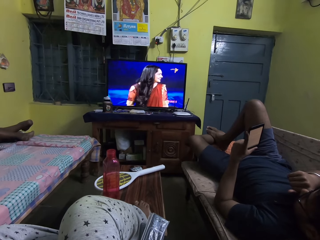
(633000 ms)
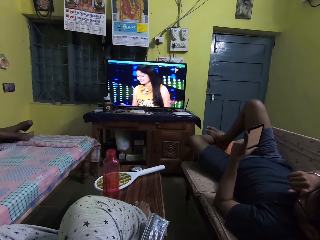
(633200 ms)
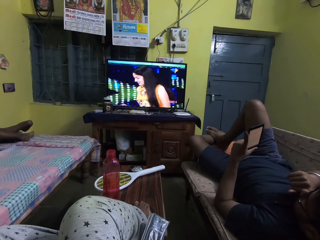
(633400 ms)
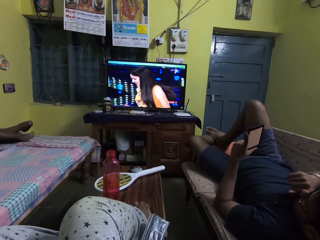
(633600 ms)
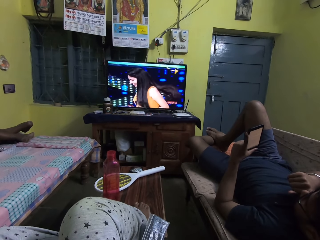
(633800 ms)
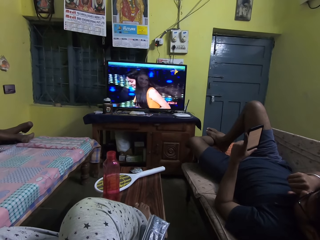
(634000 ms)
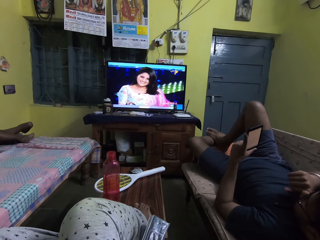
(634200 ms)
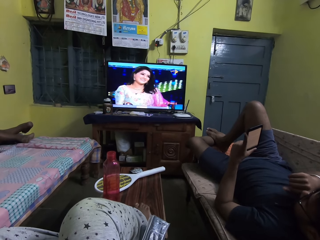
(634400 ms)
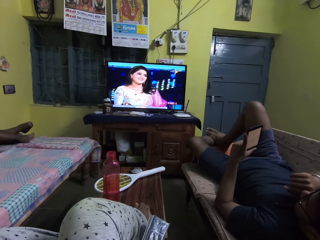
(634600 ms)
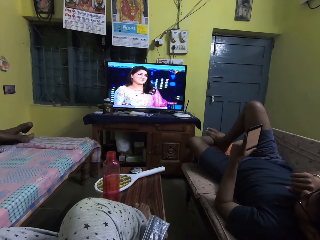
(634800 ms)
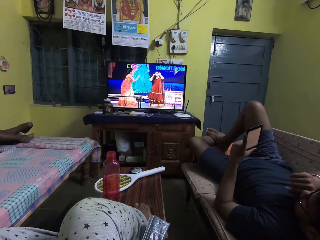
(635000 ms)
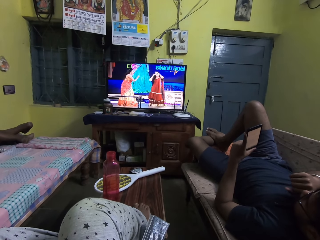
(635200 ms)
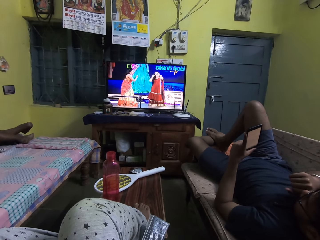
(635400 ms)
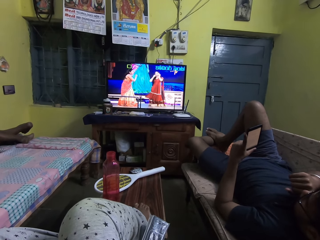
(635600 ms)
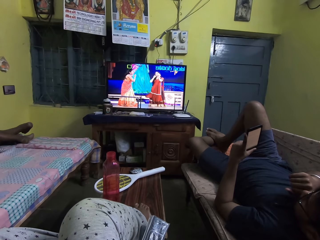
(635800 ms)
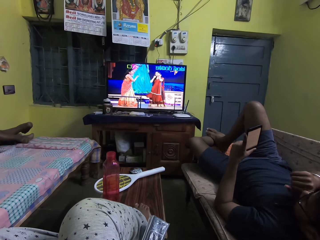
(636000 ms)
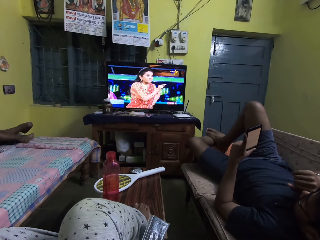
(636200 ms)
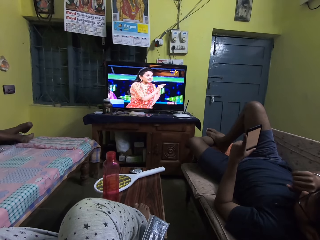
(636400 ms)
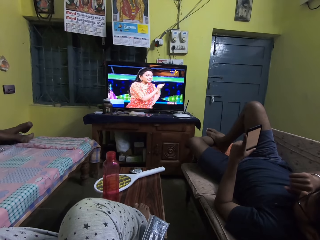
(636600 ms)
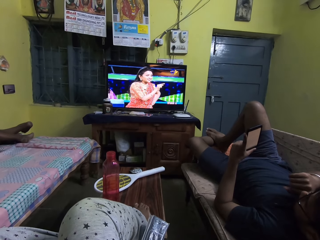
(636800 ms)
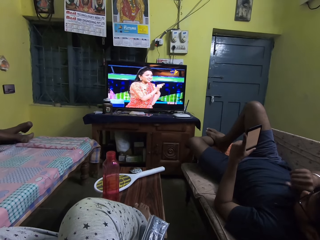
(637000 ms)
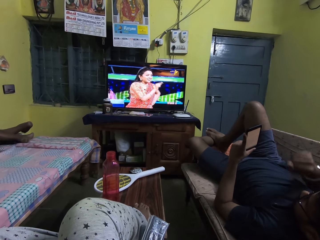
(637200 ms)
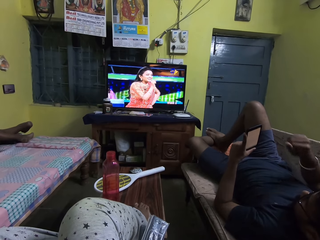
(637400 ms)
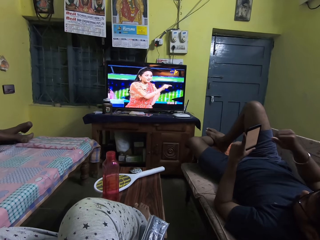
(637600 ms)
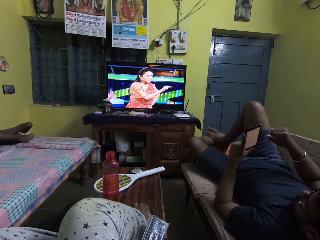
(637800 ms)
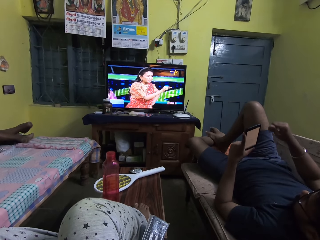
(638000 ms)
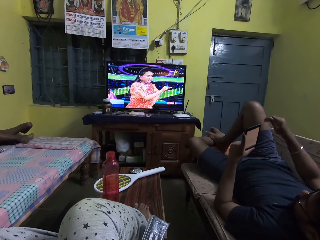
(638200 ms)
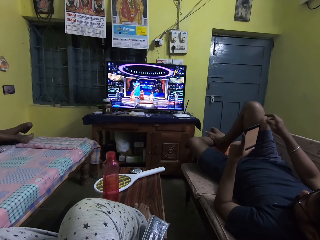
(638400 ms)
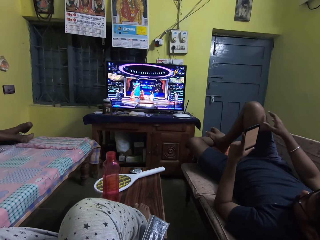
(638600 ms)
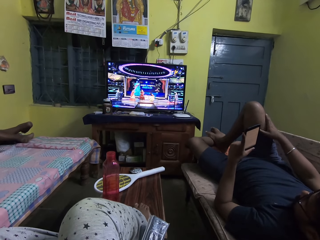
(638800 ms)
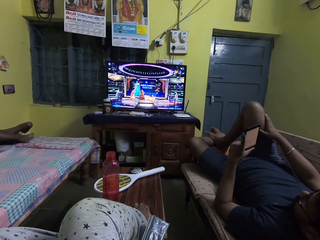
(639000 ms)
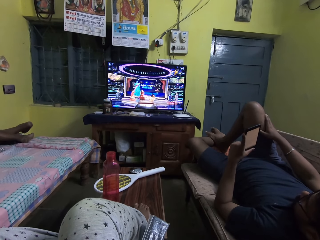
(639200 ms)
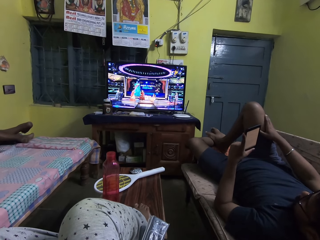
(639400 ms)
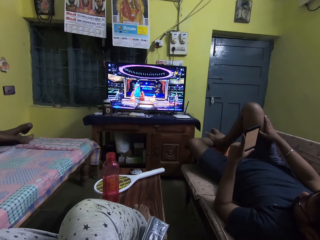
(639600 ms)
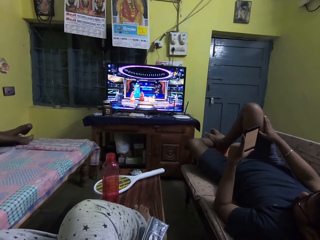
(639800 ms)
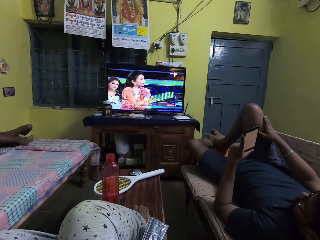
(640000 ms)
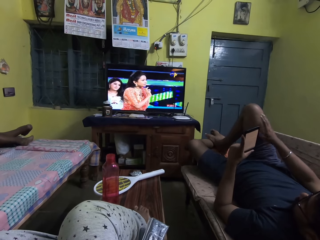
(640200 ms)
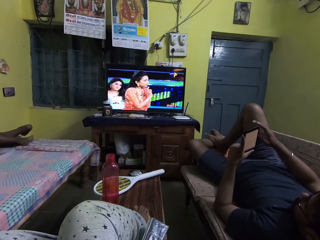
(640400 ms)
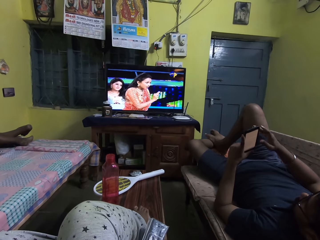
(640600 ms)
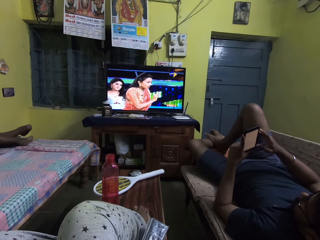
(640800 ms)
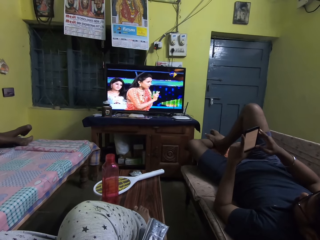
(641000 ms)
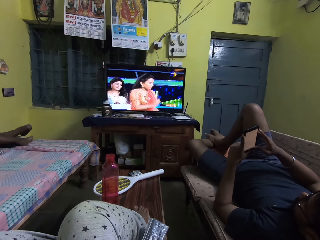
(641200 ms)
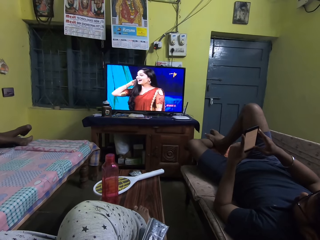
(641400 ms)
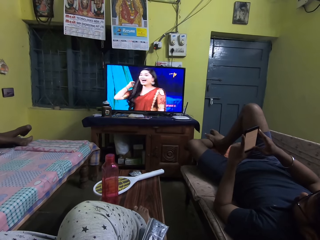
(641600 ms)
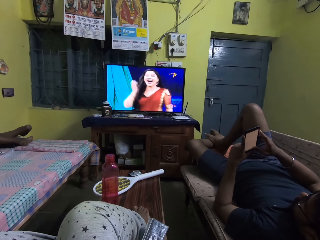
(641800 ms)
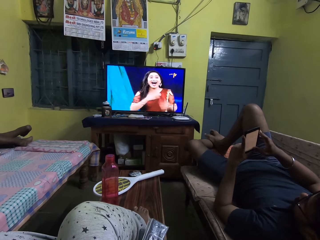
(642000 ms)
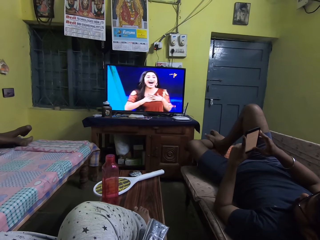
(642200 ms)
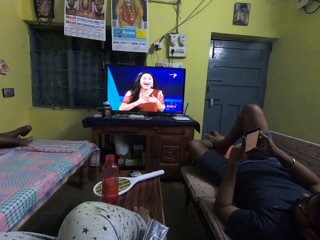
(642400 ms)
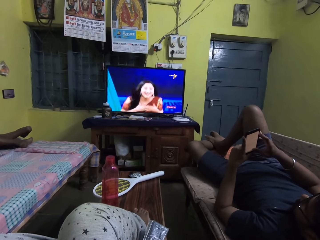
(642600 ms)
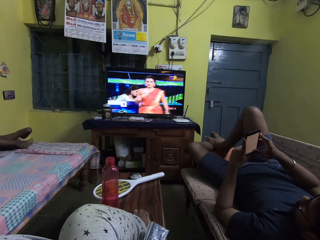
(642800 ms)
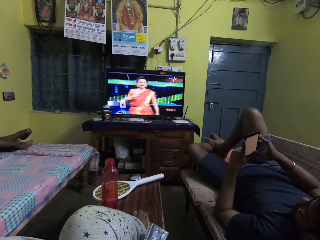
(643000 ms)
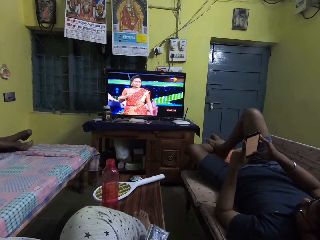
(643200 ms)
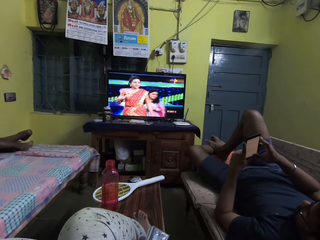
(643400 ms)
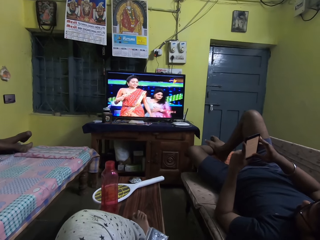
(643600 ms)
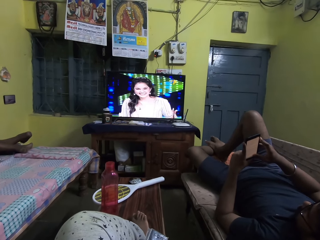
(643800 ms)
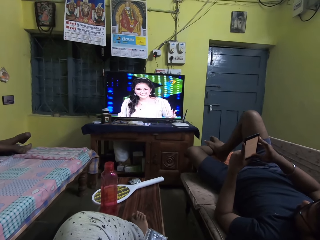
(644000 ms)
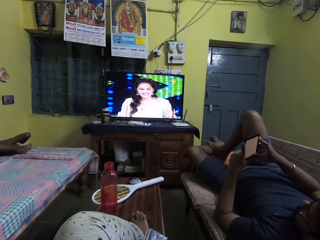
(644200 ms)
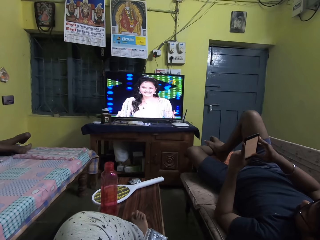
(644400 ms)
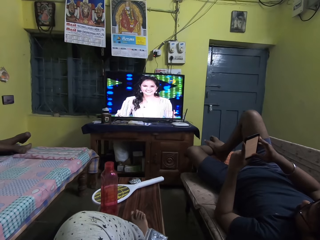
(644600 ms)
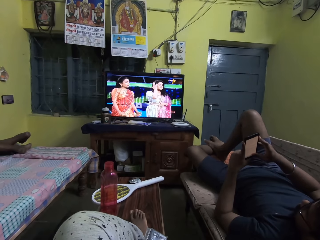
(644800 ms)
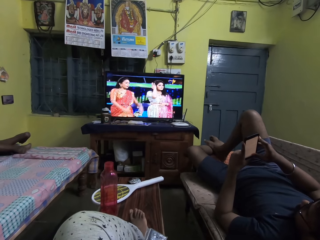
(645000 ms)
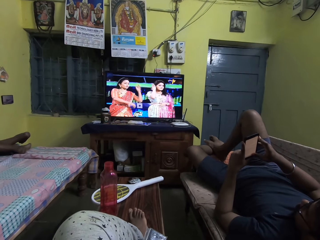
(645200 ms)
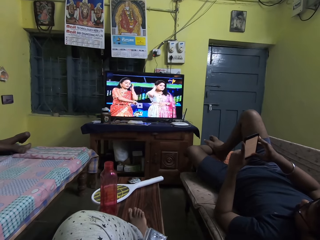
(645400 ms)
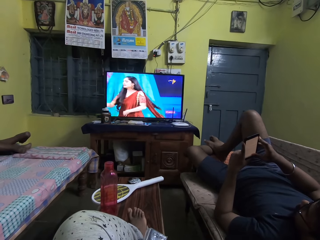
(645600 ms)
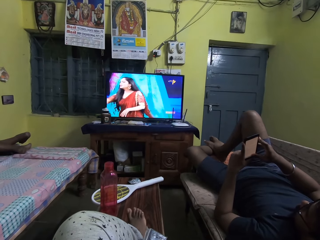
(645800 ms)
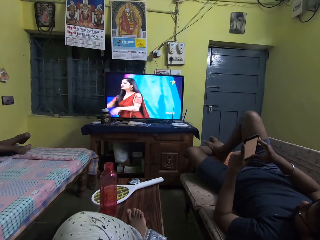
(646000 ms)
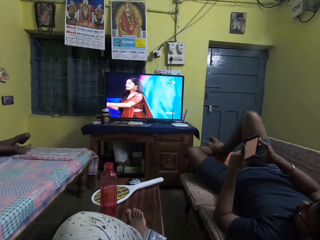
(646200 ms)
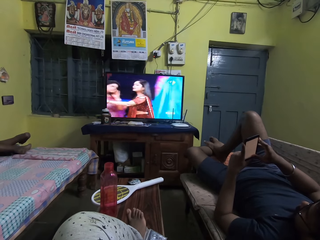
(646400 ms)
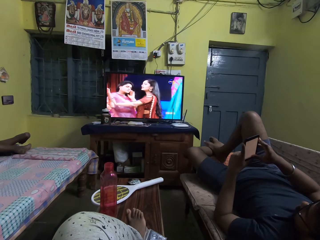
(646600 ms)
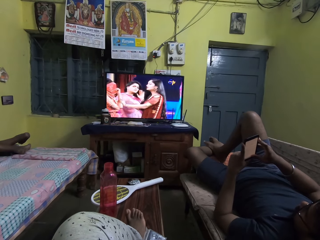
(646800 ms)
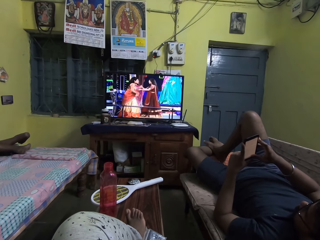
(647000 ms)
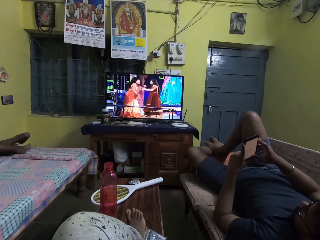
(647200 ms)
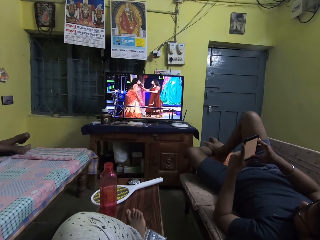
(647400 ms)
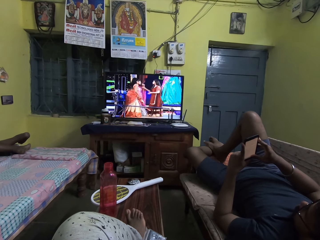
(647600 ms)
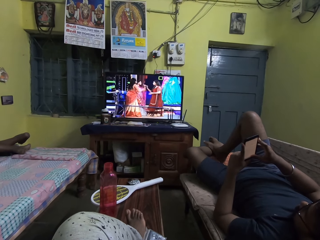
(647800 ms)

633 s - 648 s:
The man moves the right hand, touches the right foot and holds the phone with the right hand. The man operates the phone in his left hand with his right hand. The camera wearer moves the toes on the right foot.

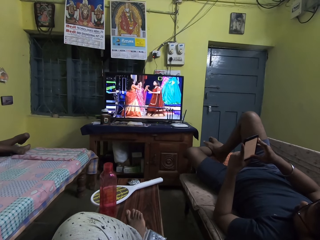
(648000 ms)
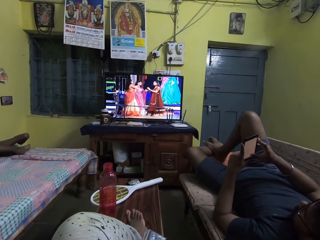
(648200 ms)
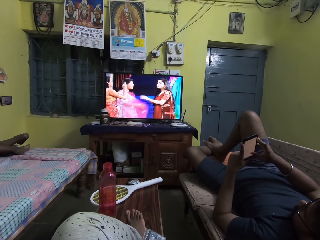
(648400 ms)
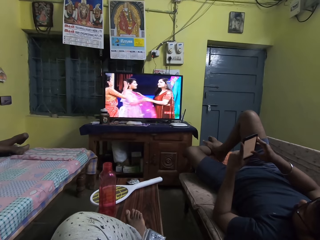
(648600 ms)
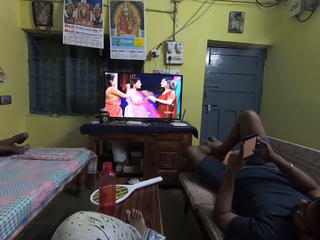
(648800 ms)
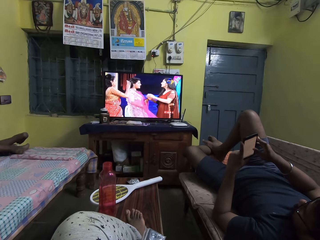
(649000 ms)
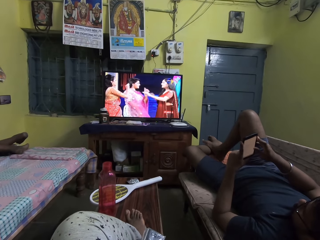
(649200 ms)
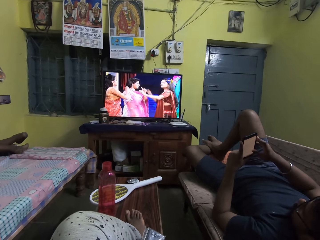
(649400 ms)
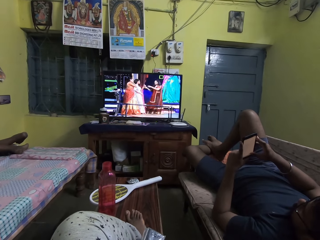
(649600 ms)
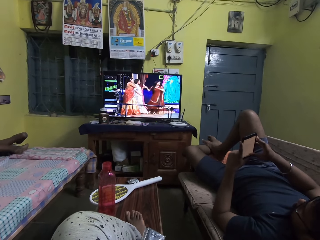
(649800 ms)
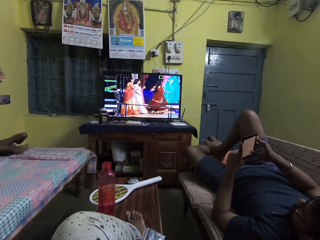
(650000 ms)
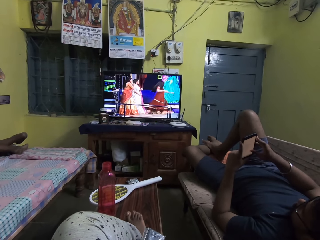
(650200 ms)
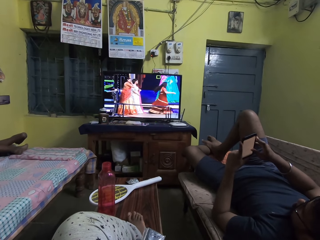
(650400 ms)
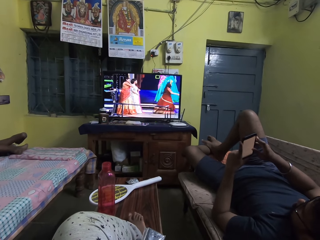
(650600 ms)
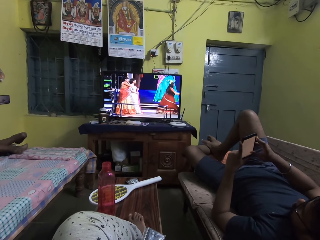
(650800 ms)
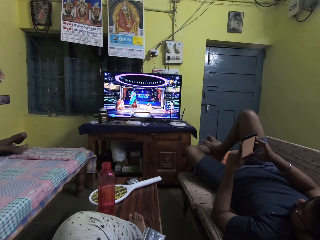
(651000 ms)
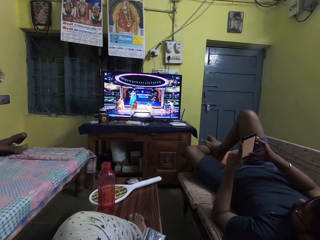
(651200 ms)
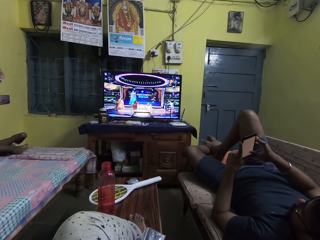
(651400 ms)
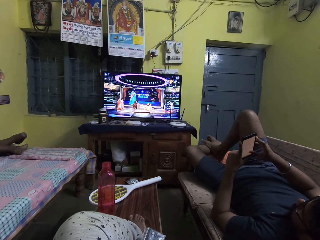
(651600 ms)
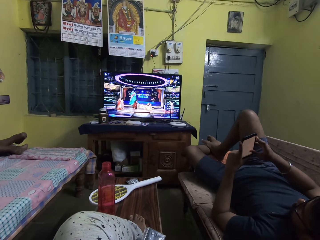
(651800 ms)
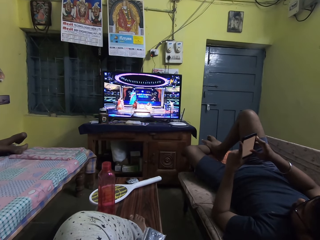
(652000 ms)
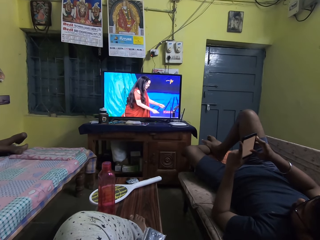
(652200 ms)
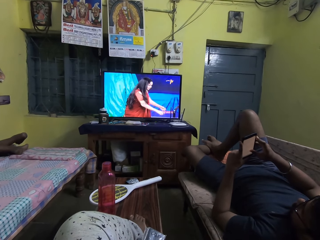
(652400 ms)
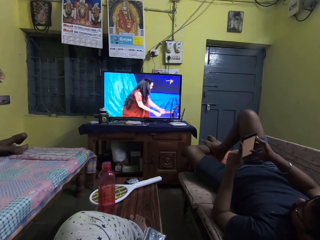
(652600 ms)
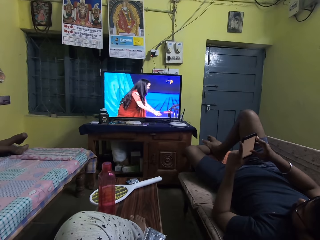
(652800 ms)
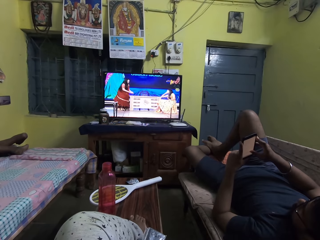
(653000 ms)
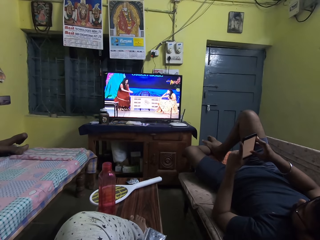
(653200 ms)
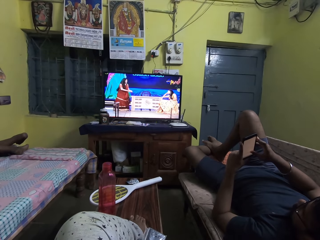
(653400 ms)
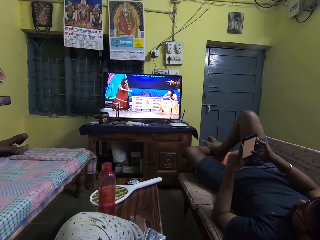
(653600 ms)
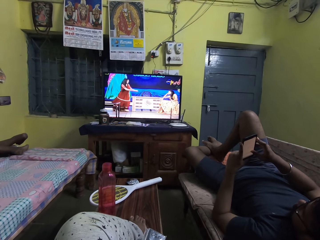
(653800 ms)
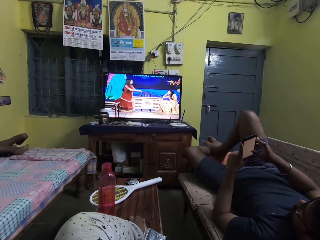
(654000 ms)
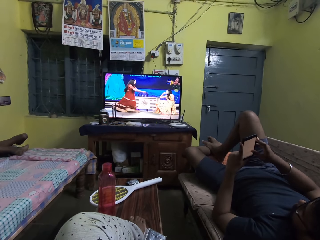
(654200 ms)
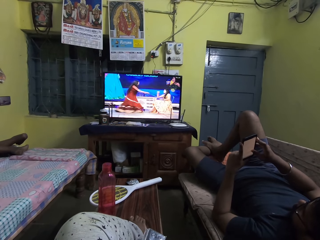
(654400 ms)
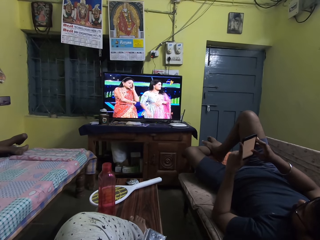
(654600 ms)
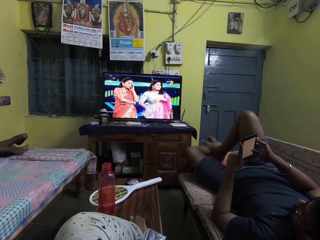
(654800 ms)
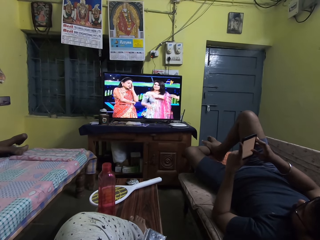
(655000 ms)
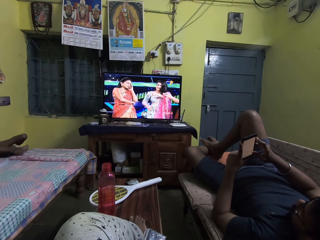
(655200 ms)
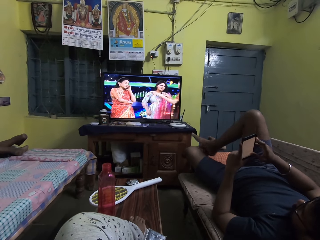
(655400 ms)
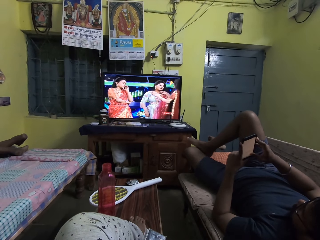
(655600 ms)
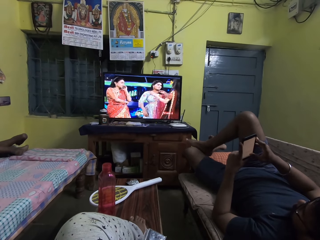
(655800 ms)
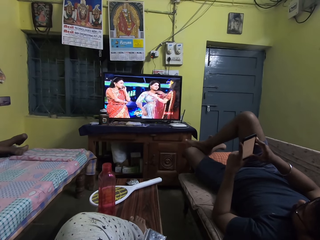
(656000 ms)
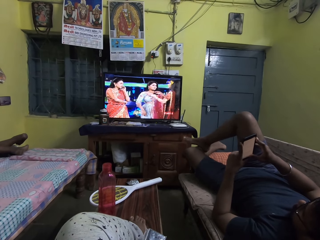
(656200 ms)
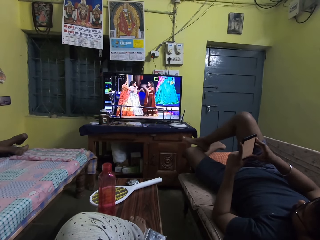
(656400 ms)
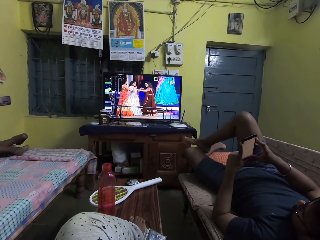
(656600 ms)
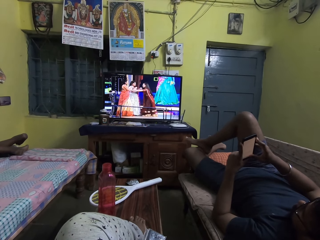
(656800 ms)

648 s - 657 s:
A person scrolls the phone and moves the left foot.
